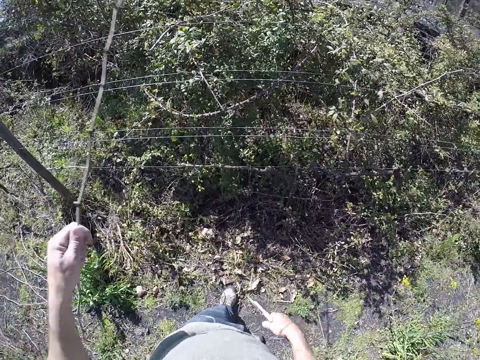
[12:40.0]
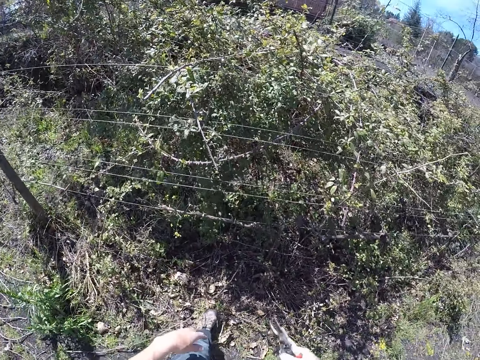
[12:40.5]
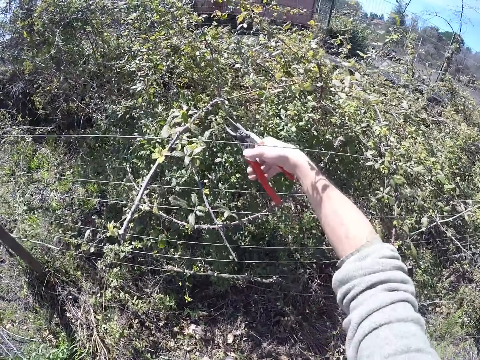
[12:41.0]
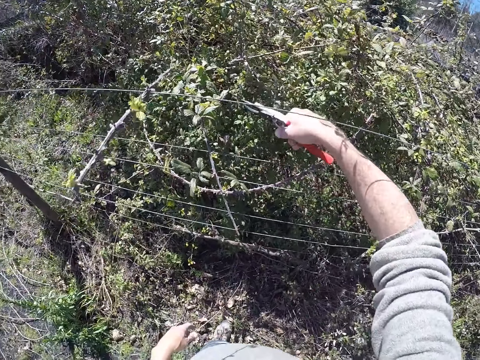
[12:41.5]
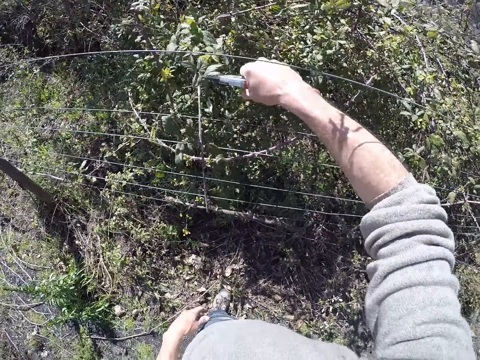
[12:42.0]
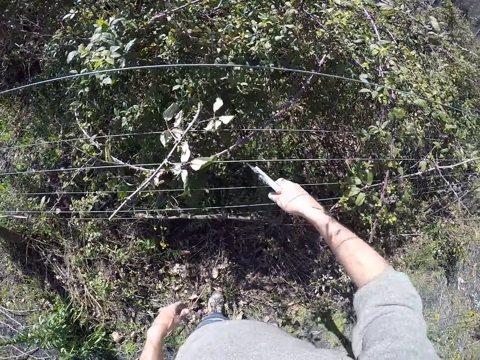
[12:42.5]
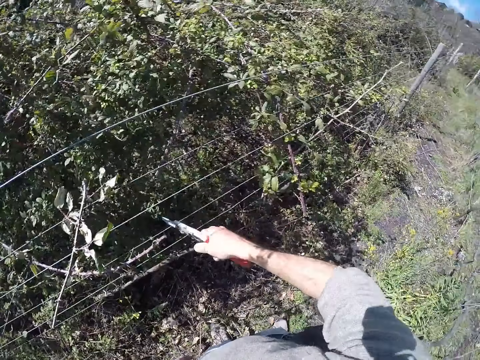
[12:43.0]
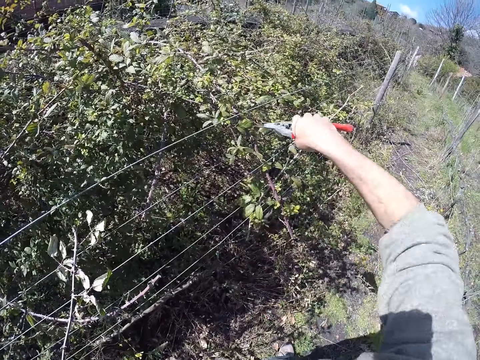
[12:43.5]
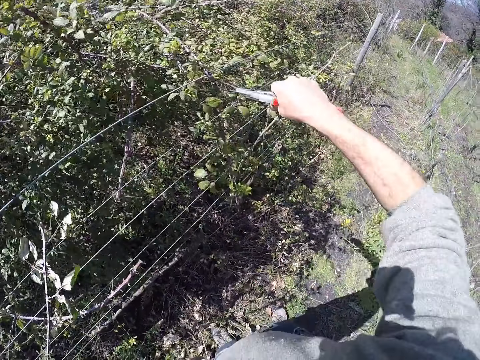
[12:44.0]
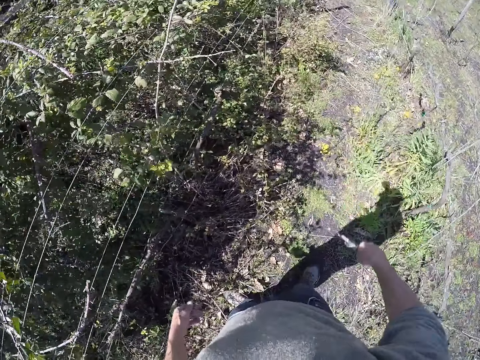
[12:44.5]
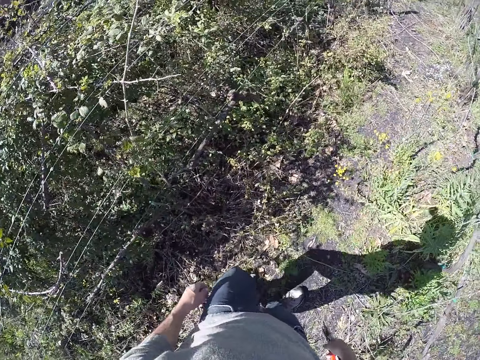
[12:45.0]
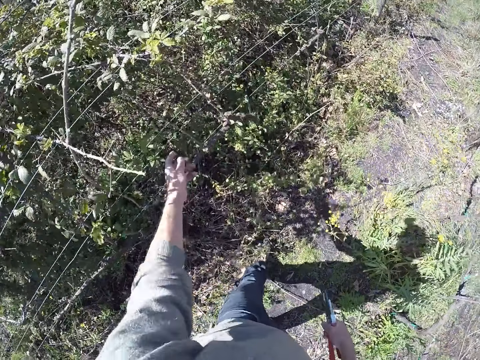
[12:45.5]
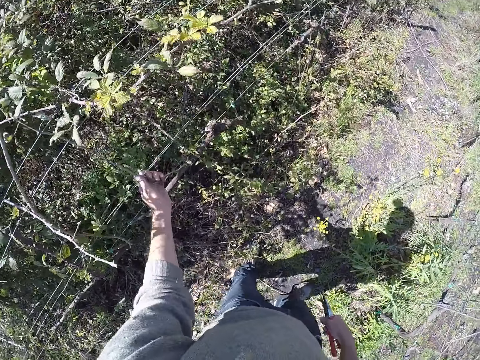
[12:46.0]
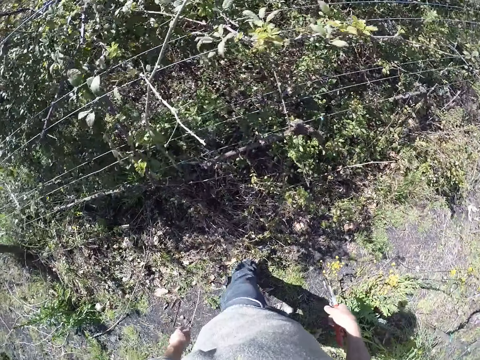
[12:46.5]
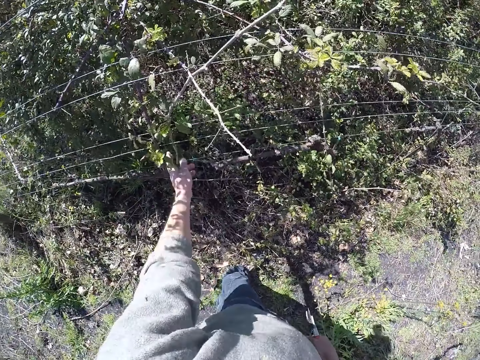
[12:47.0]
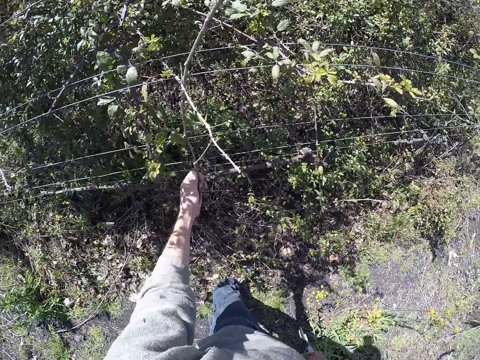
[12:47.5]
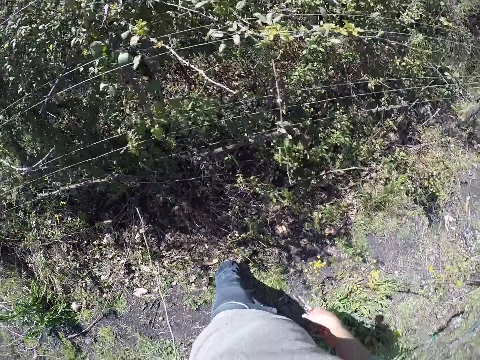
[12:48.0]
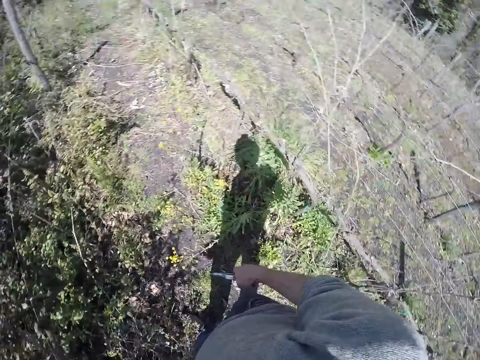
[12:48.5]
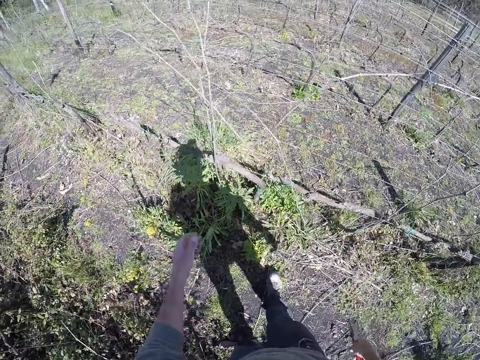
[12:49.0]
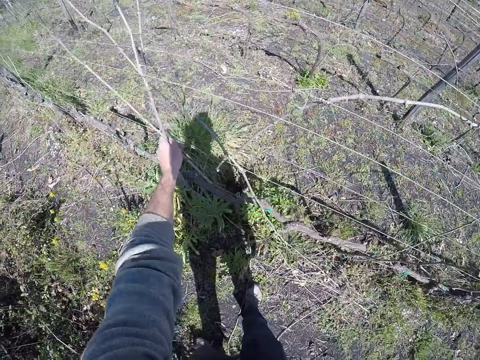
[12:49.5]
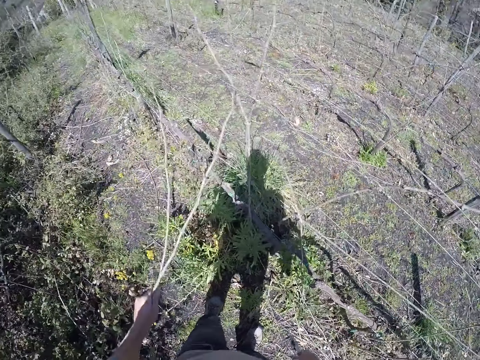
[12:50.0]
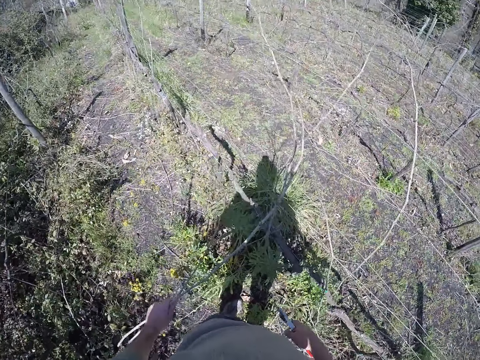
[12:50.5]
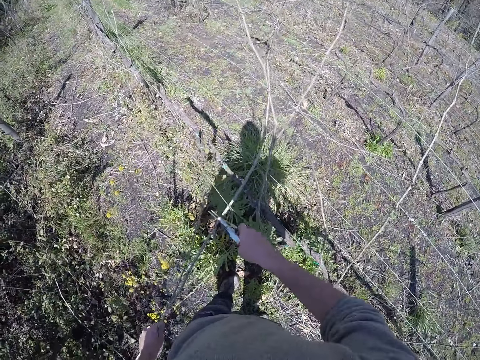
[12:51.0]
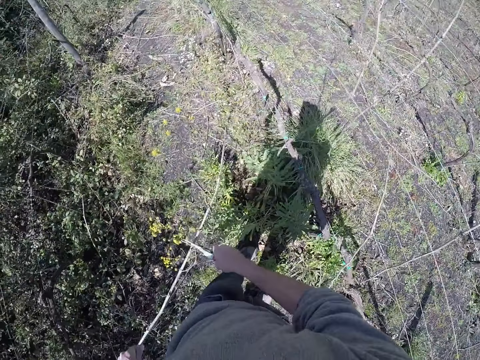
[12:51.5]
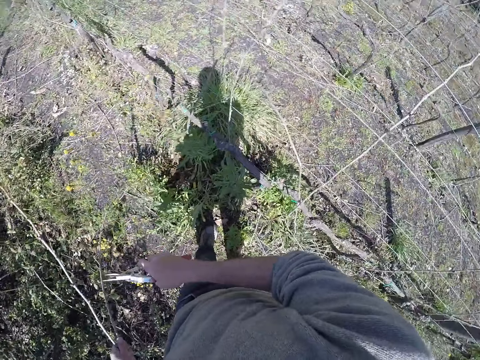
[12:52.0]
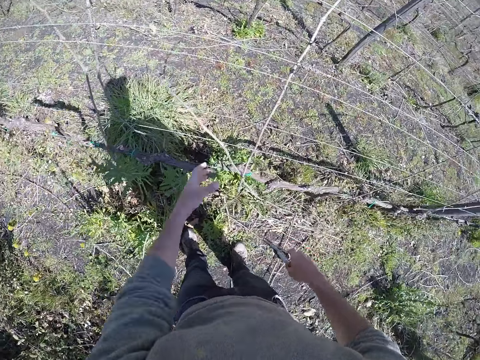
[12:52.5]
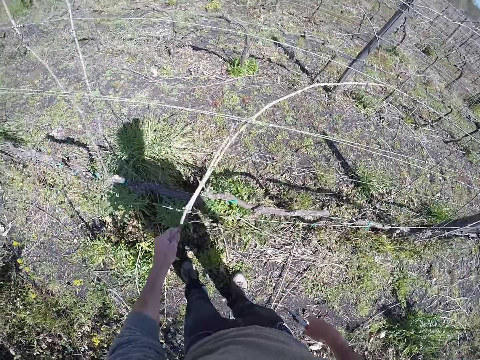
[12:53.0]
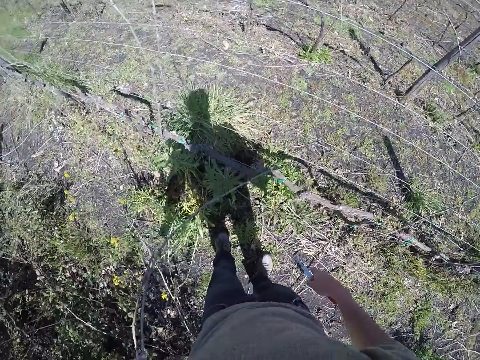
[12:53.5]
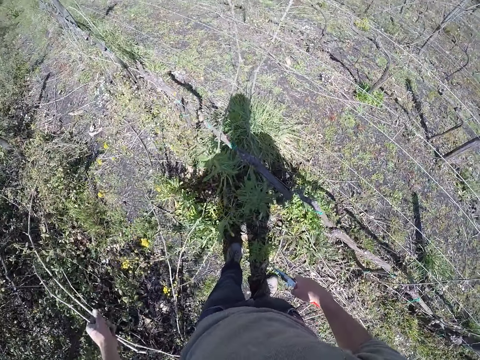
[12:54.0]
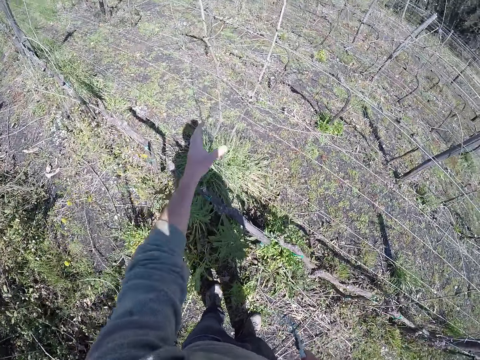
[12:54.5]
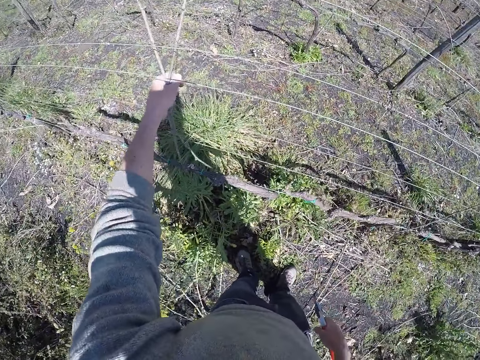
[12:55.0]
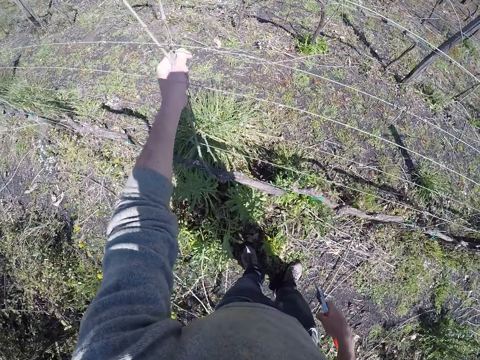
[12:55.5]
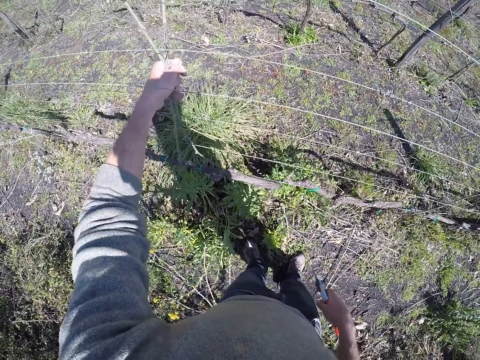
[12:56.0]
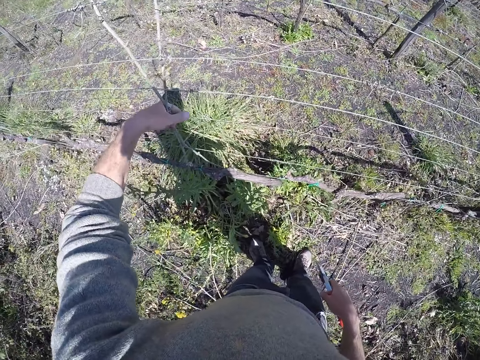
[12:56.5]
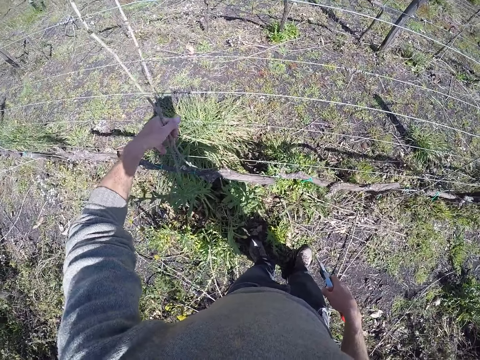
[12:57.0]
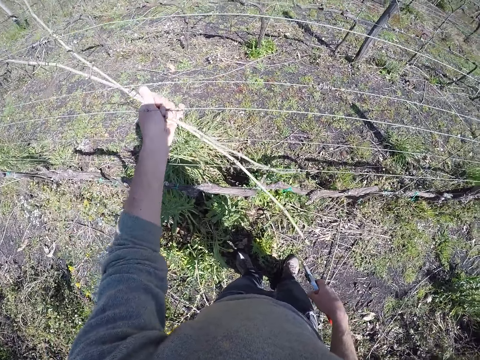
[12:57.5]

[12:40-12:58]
The camera wearer drops the twig on the ground with his left hand. He cuts twigs from a tree with the side cutter with his right hand. He moves the stems. He pulls out a twig from the wired fence with his left hand. He drops the twig on the ground with his left hand. He pulls out a twig from the wired fence with his left hand. He drops the twig on the ground with his left hand. He pulls out twigs from the wired fence with his left hand. He cuts the twigs with the side cutter with his right hand. He drops the twigs on the ground with his left hand. He moves the stems. He pulls out twigs from the wired fence with his left hand.

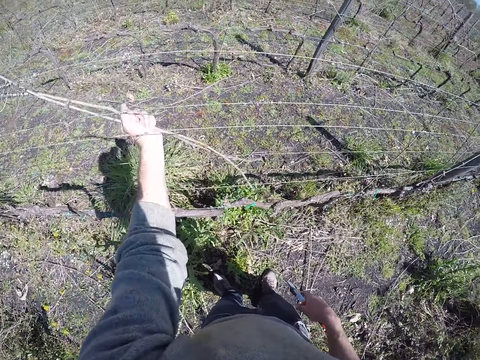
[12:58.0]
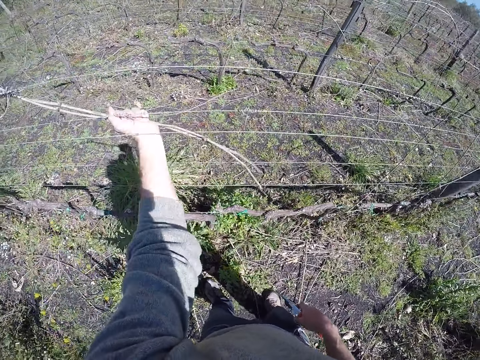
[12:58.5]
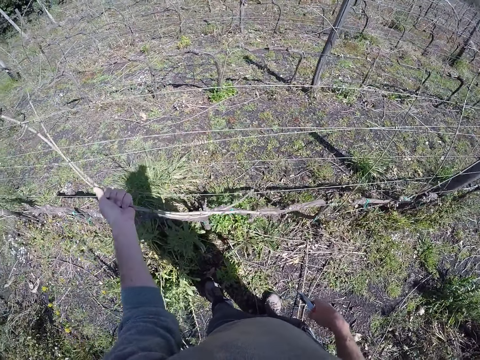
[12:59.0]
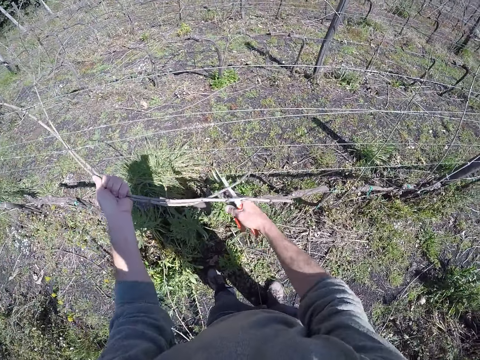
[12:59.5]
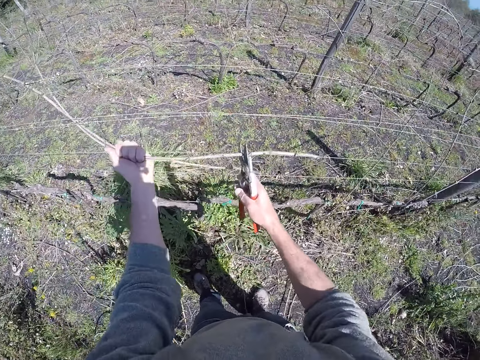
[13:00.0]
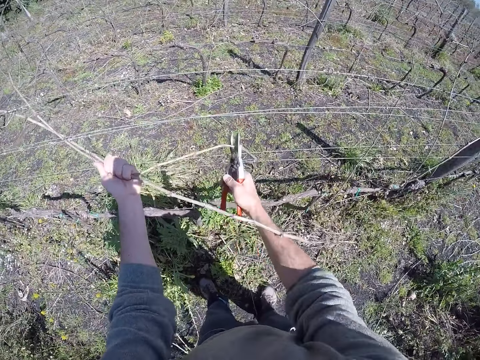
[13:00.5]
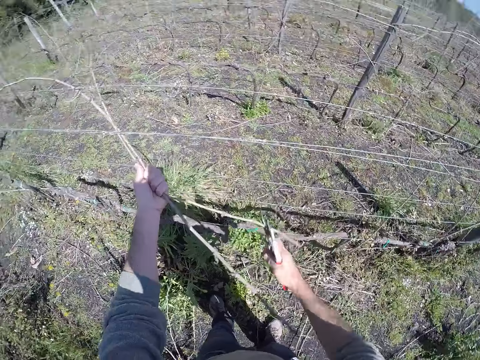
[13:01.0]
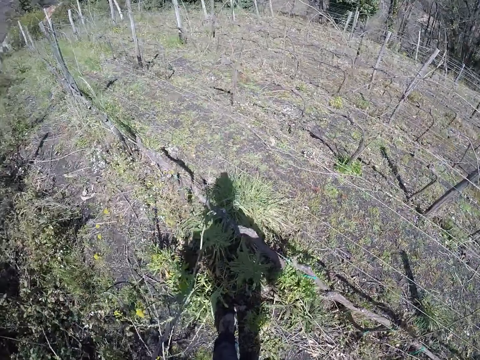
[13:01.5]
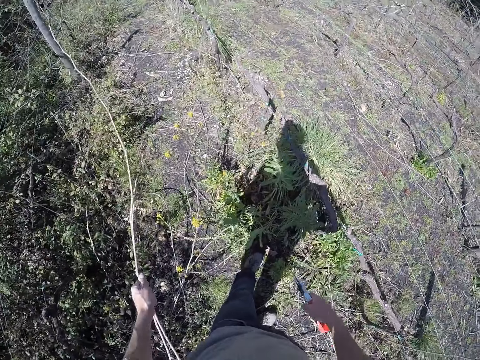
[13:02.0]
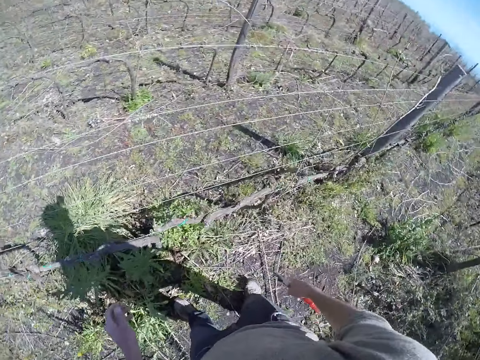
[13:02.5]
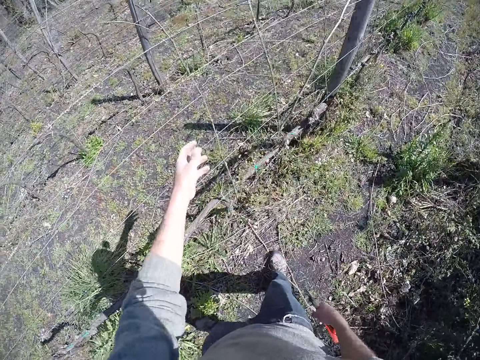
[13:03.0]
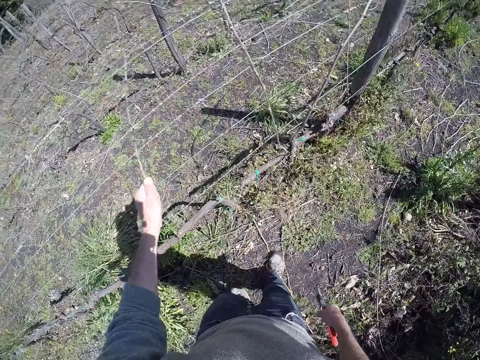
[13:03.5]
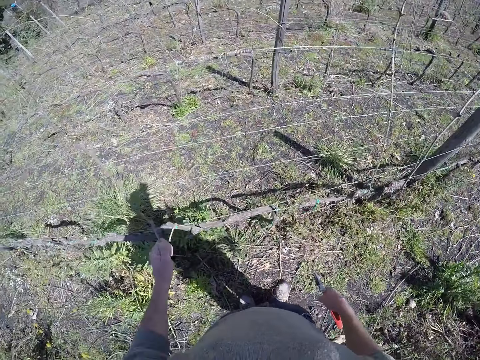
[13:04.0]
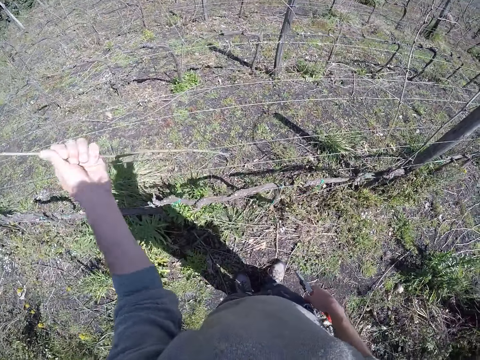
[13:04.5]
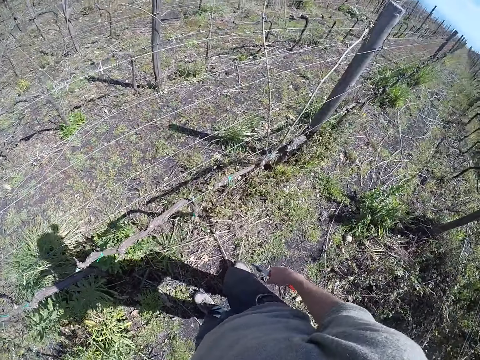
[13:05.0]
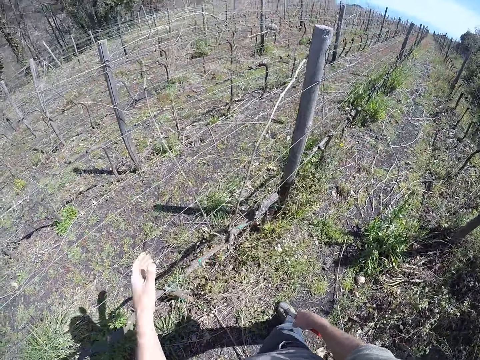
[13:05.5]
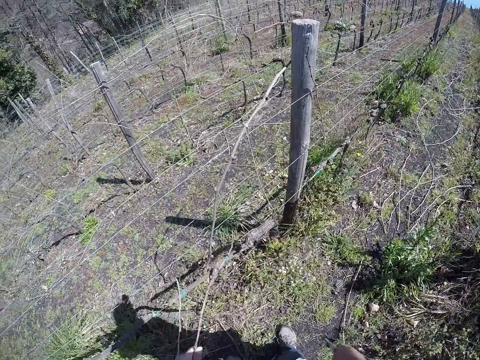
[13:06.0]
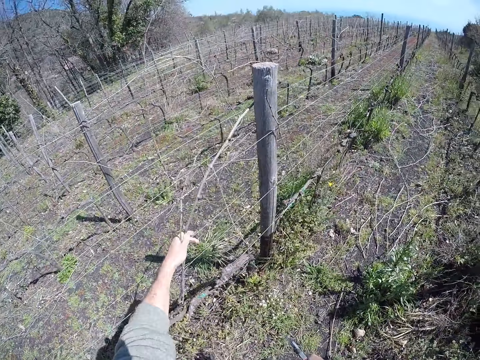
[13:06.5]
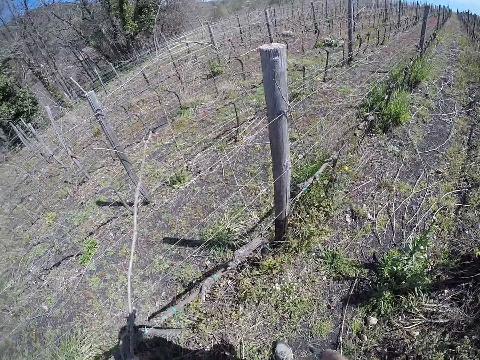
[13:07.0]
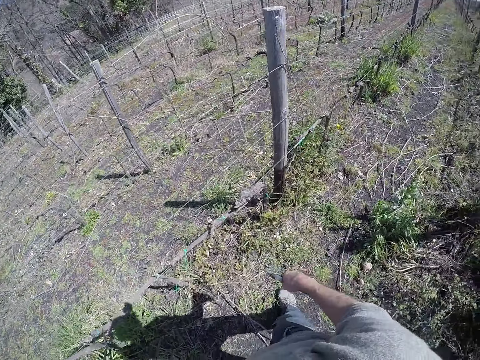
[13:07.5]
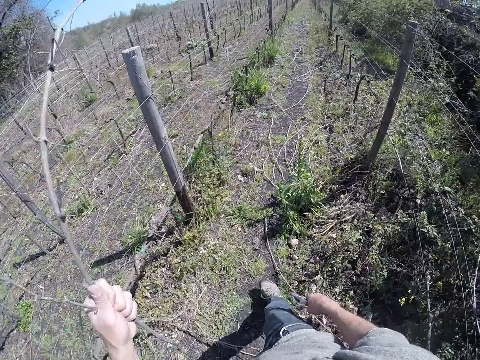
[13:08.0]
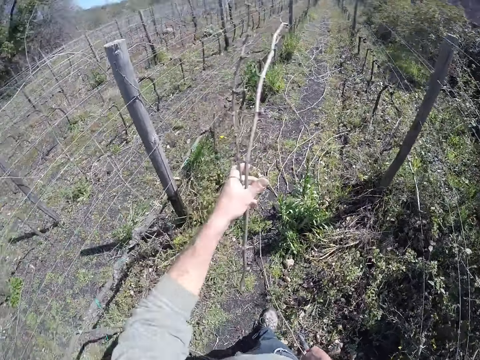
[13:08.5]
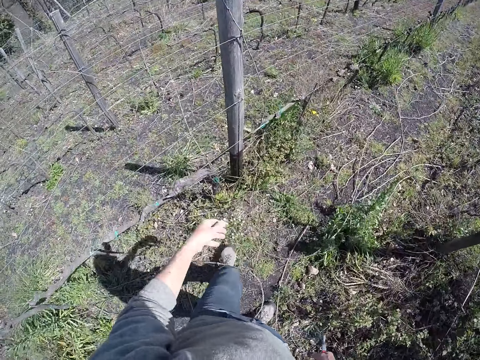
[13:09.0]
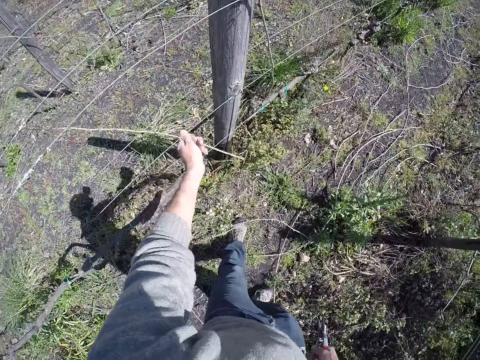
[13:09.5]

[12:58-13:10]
The camera wearer cuts the stem. He drops the twigs on the ground with his left hand. He moves the stems. He pulls out a twig from the wired fence with his left hand. He pulls out twigs from the wired fence with his left hand. He drops the twigs on the ground with his left hand. He pulls out a twig from the wired fence with his left hand.
